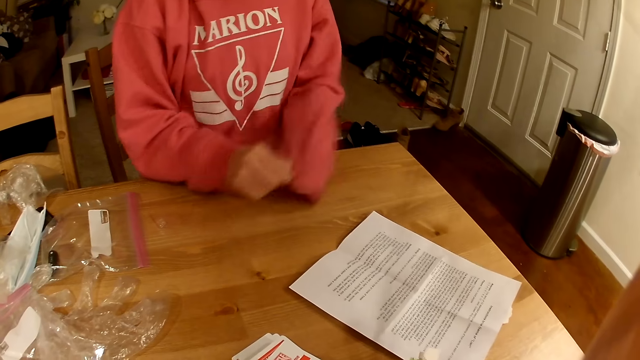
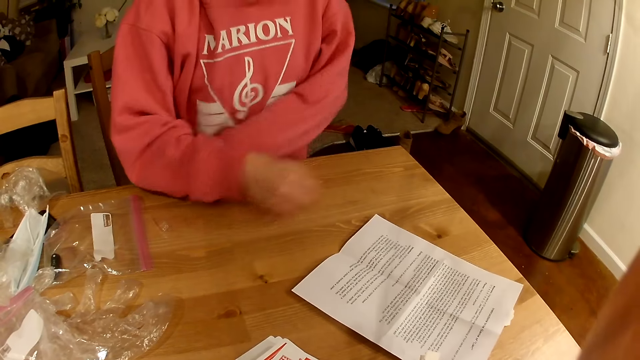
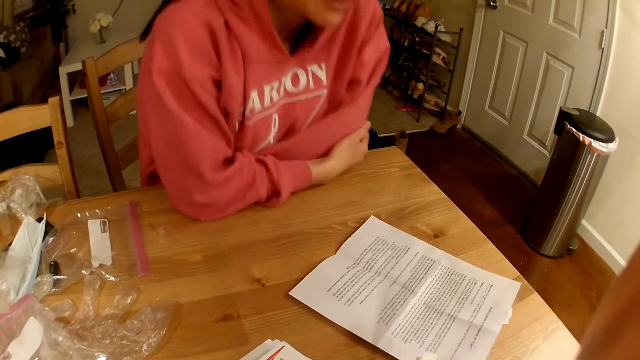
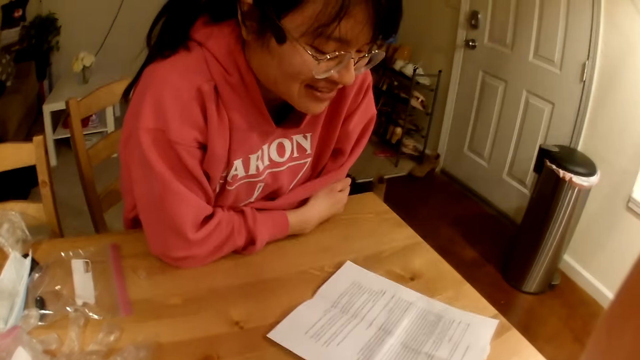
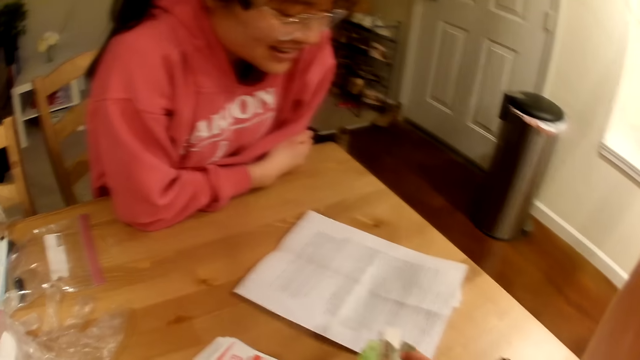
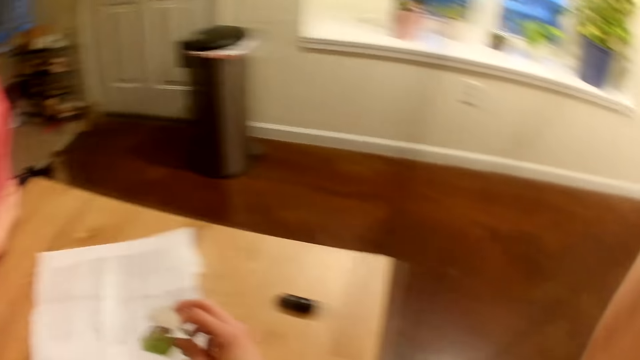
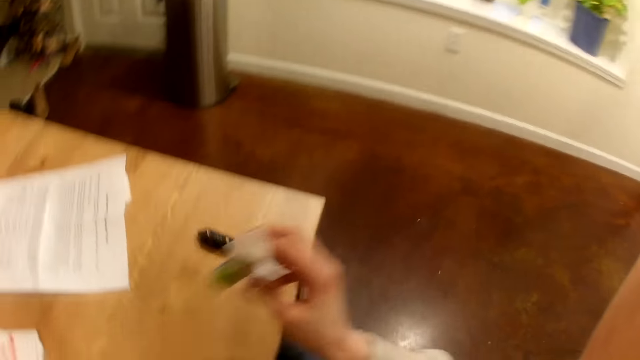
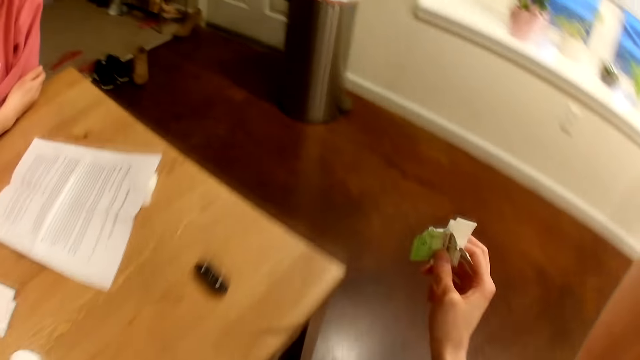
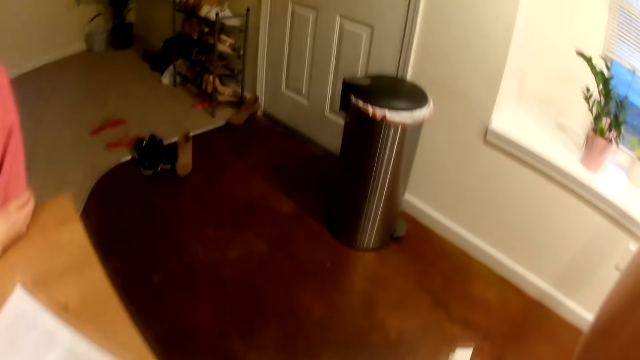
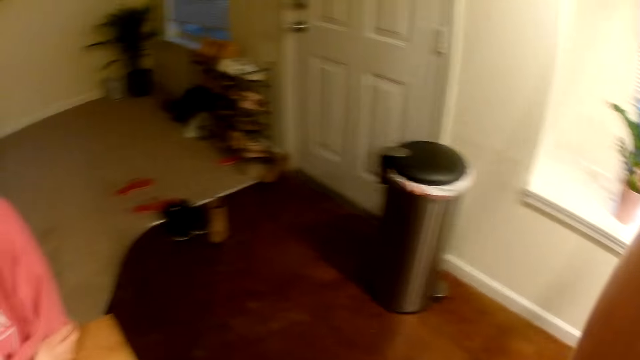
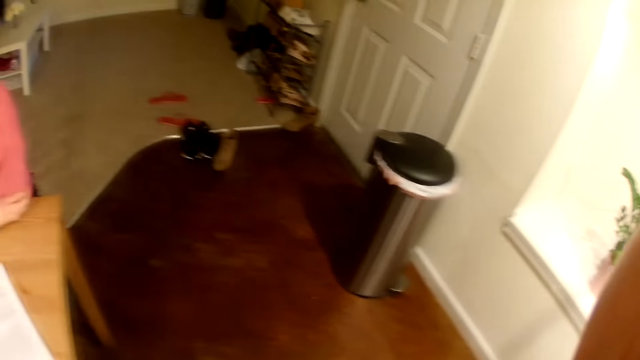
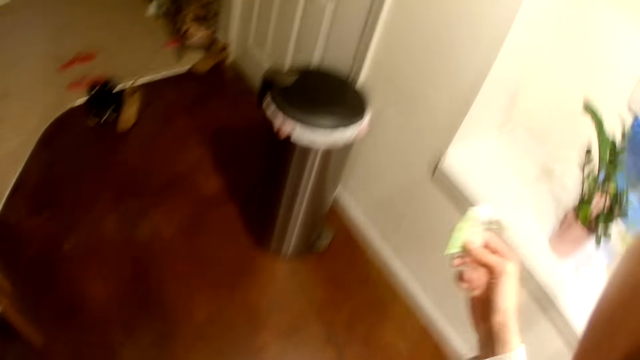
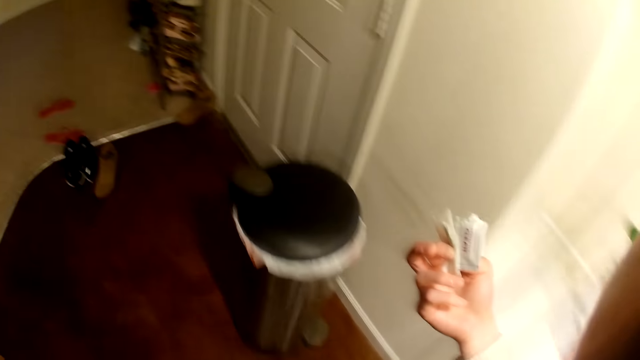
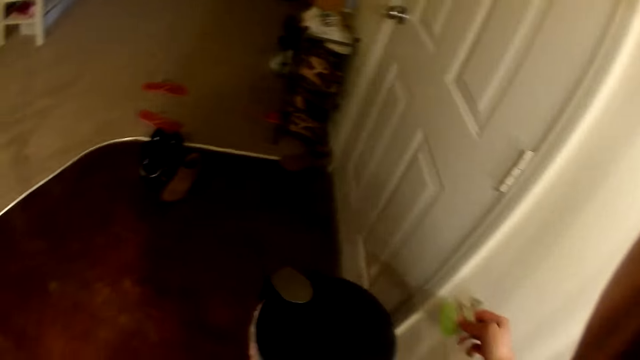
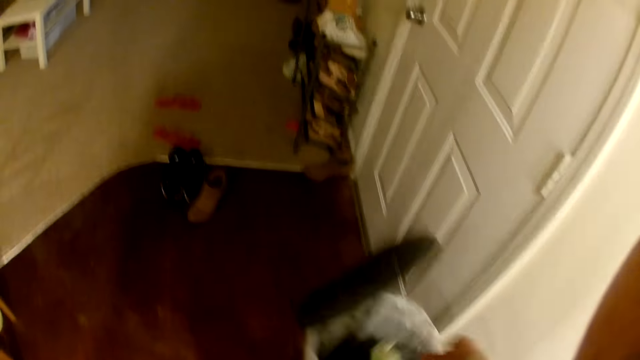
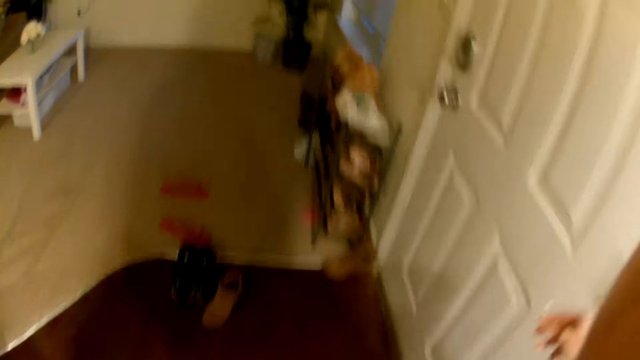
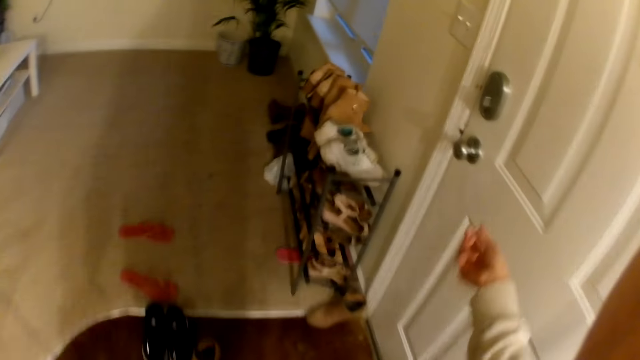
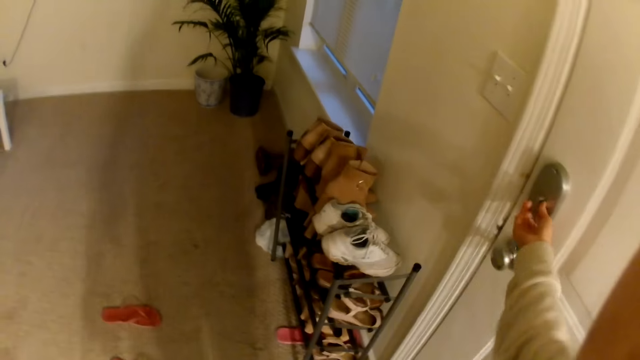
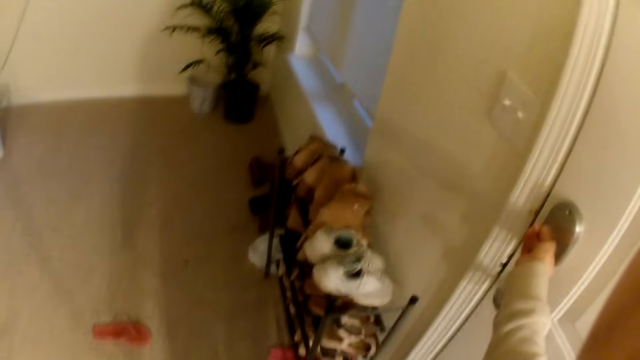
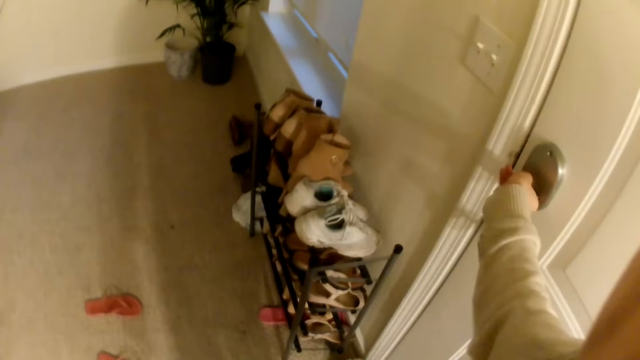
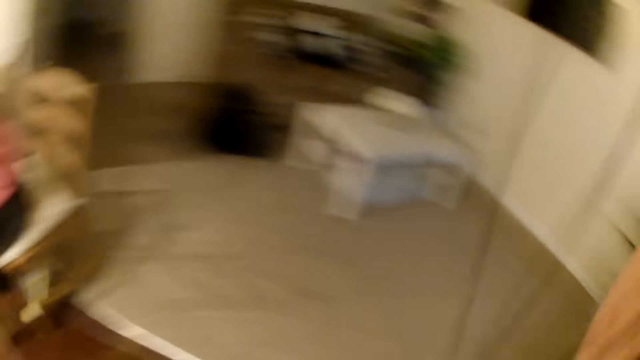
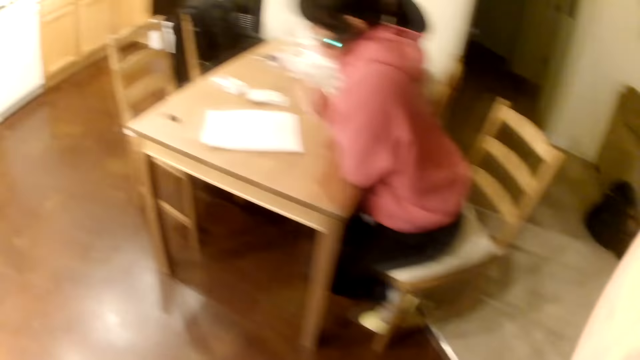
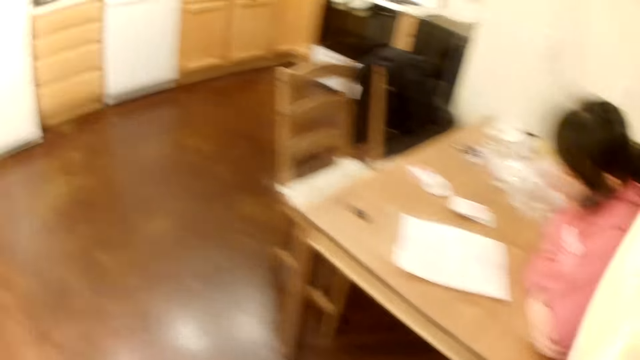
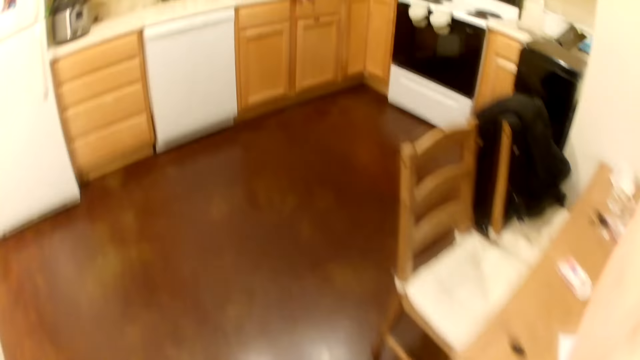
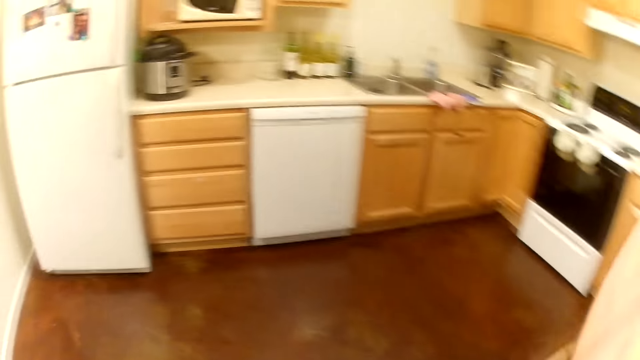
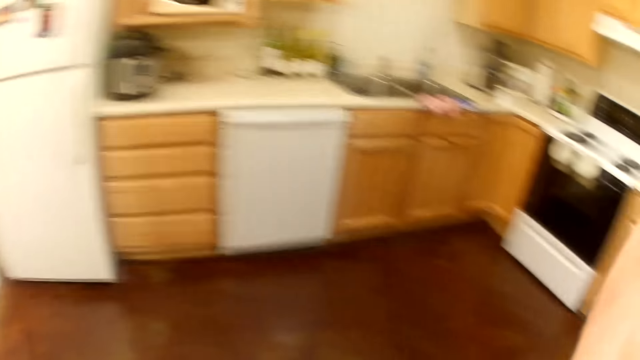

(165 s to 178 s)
A woman pulls the sweater and leans on the table. The camera wearer walks to the dustbin. They drop the pieces of paper in the dustbin. They walk to the door and close the door lock. They walk to the dining table.

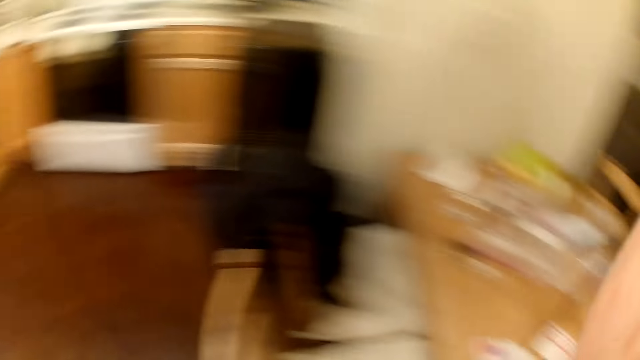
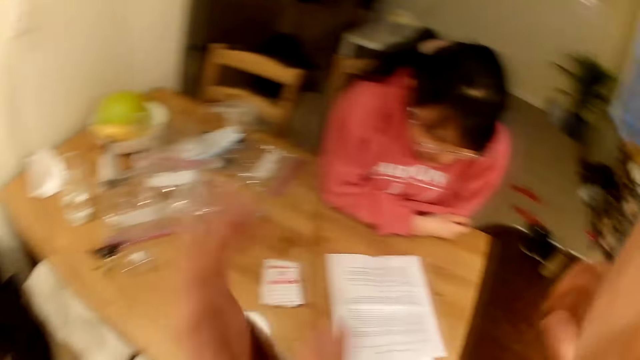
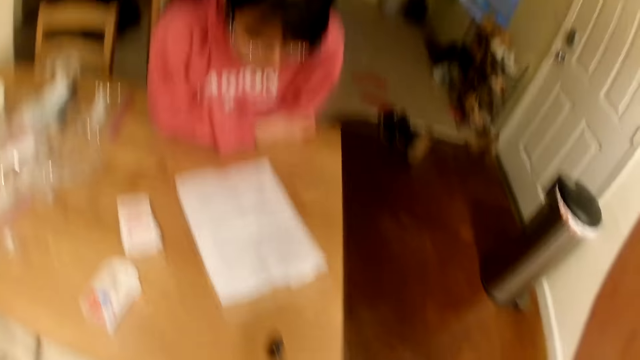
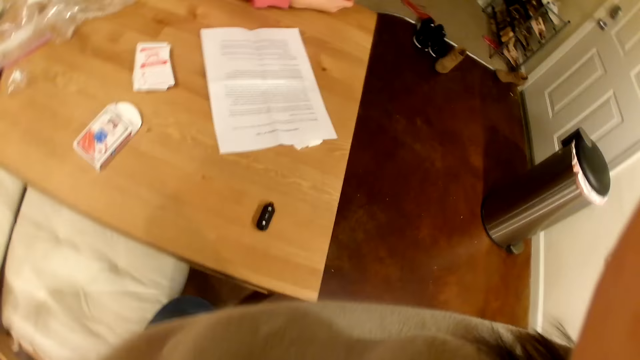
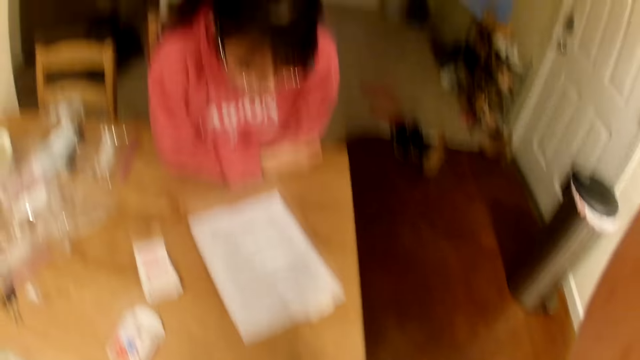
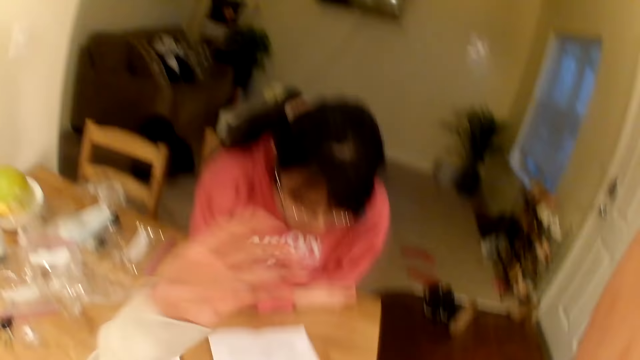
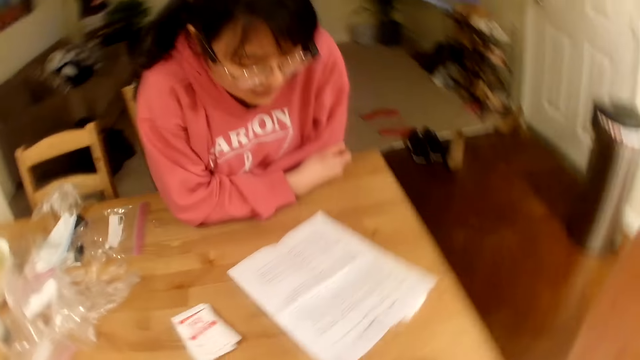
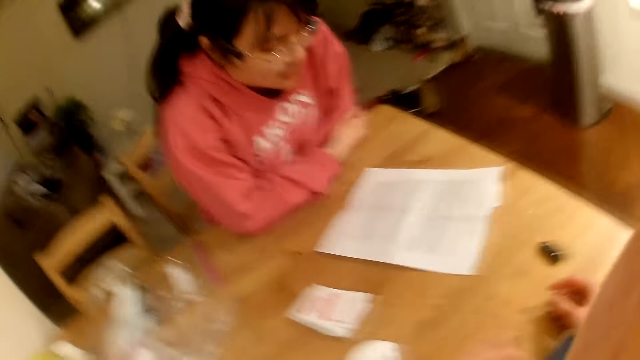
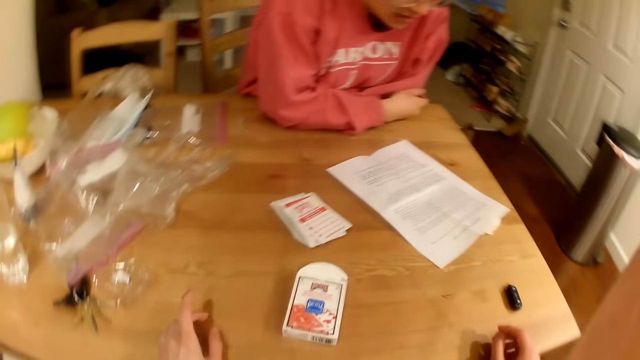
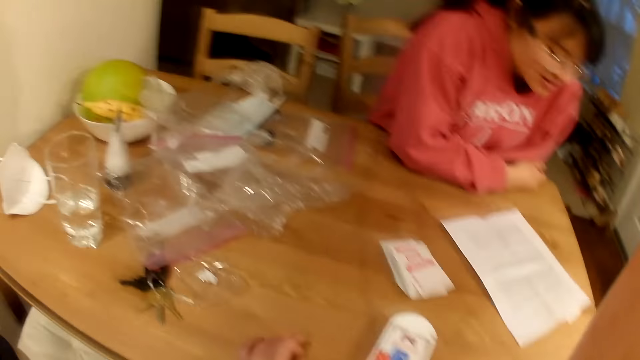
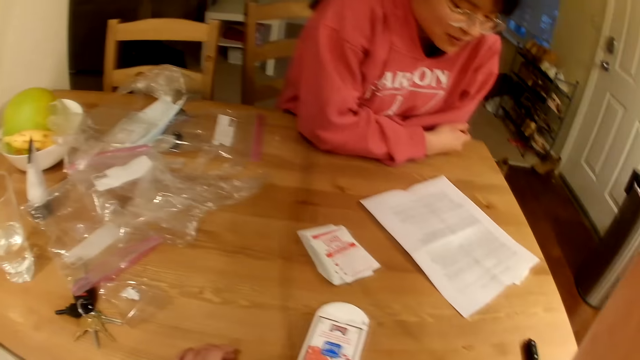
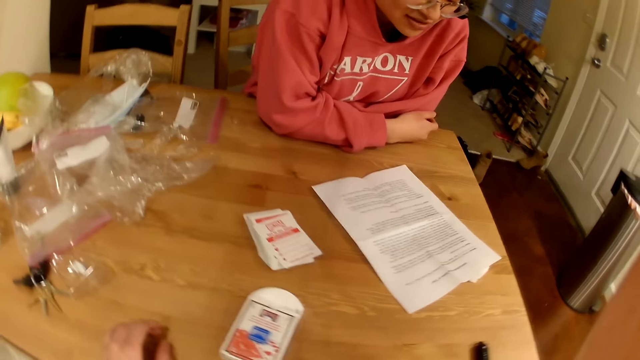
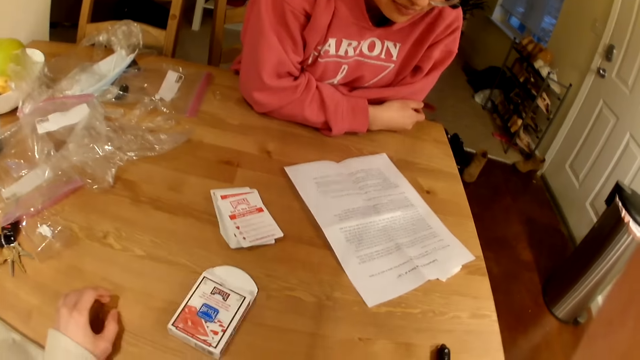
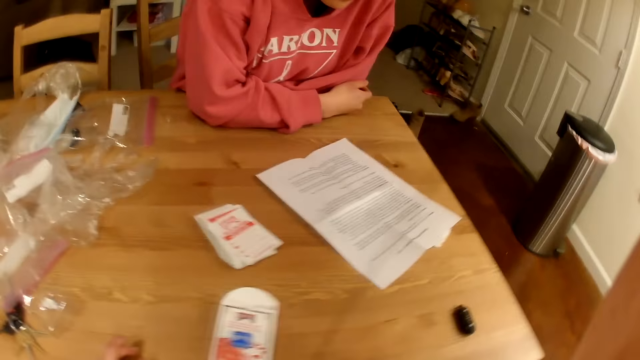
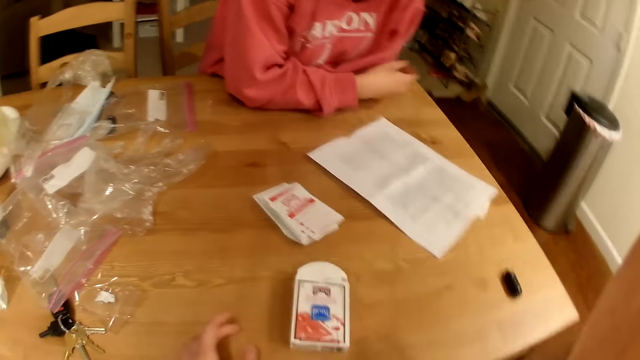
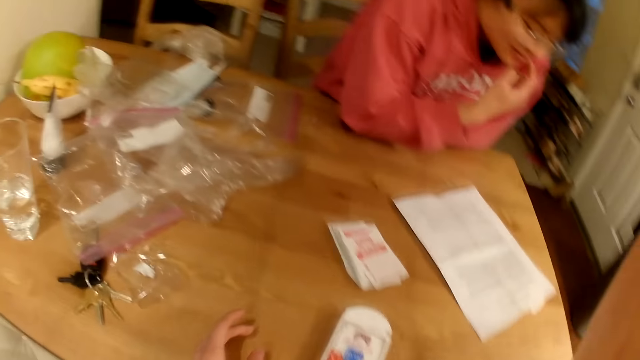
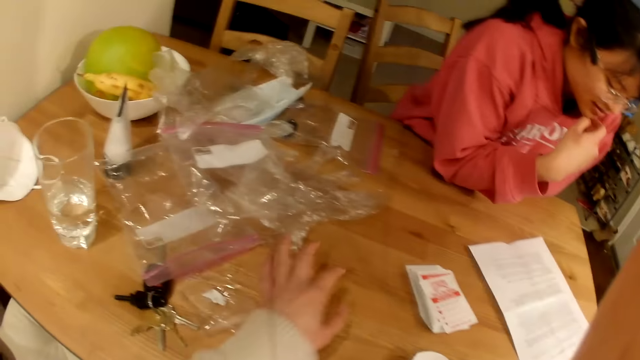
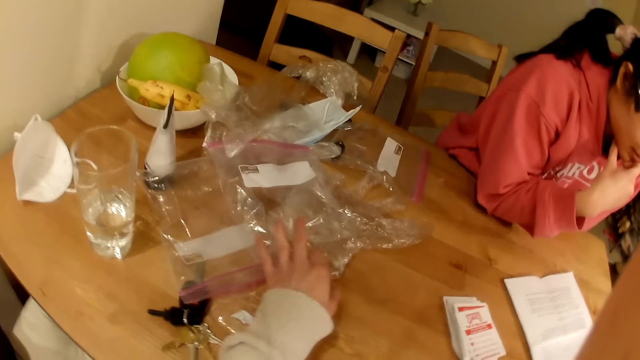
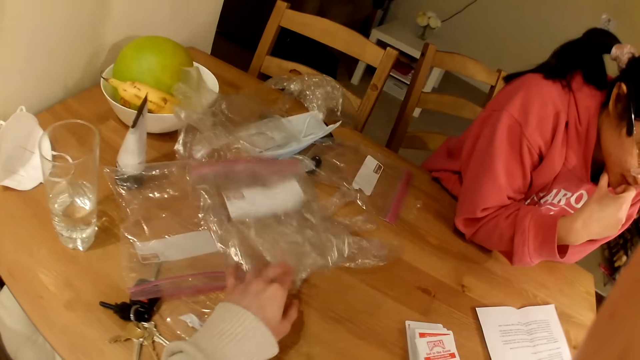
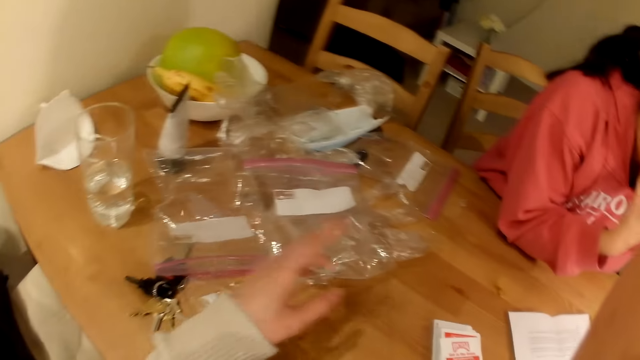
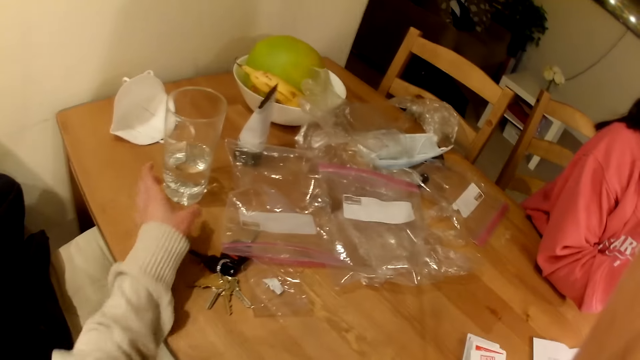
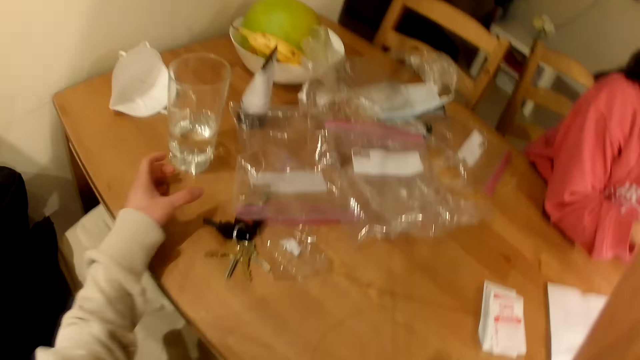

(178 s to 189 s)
The camera wearer adjusts the camera. They sit down. A woman scratches her chin. The camera wearer picks up the ziplock bag and drops the ziplock bag on the table.
